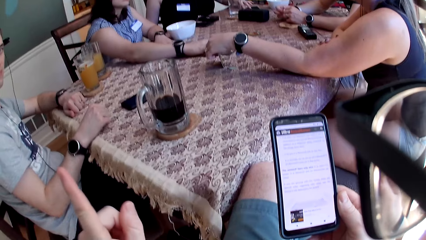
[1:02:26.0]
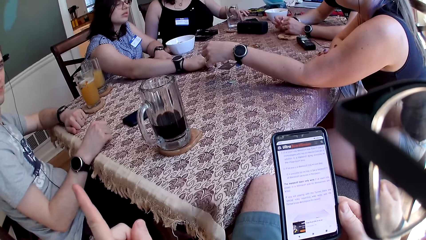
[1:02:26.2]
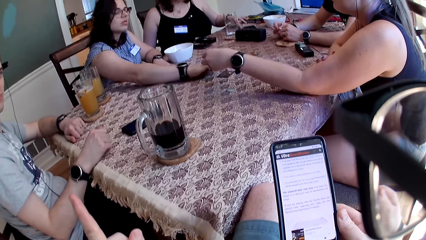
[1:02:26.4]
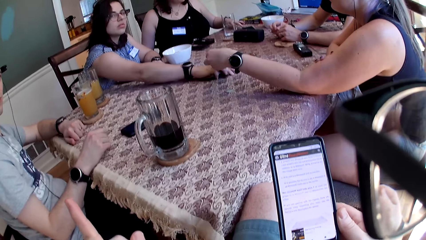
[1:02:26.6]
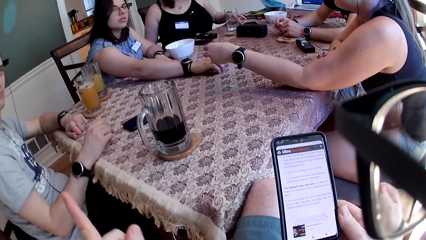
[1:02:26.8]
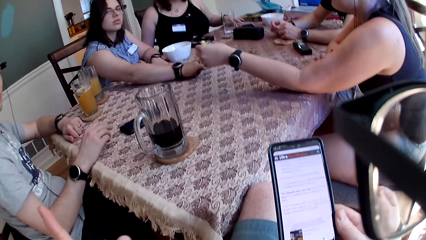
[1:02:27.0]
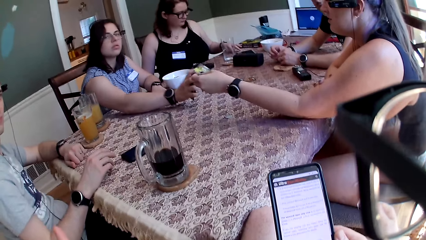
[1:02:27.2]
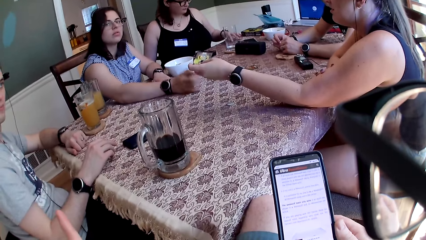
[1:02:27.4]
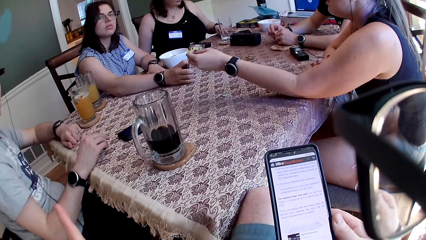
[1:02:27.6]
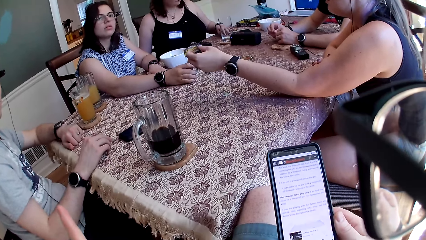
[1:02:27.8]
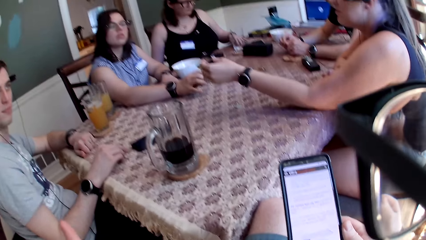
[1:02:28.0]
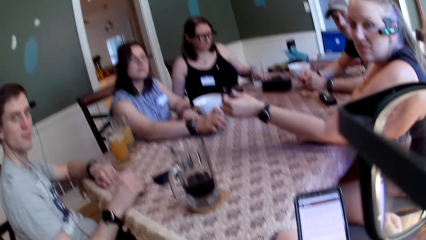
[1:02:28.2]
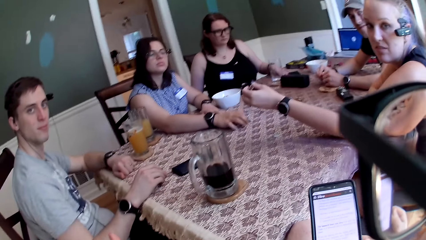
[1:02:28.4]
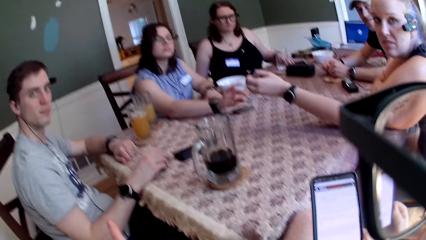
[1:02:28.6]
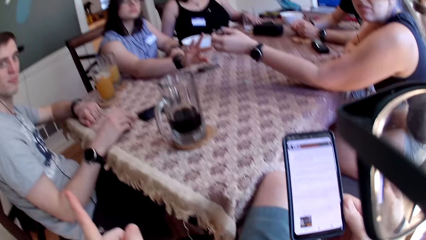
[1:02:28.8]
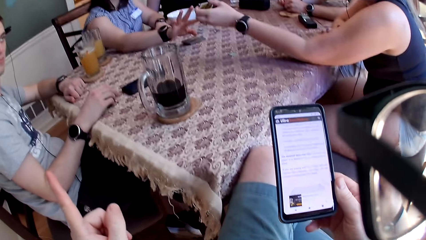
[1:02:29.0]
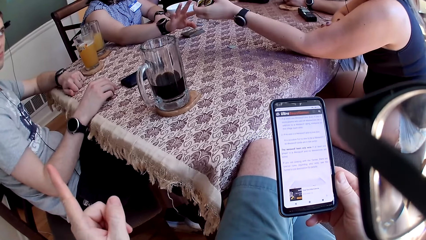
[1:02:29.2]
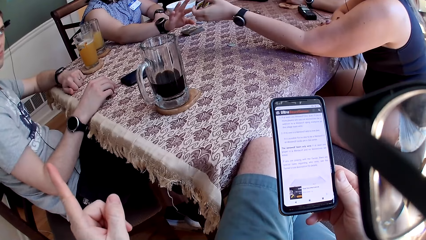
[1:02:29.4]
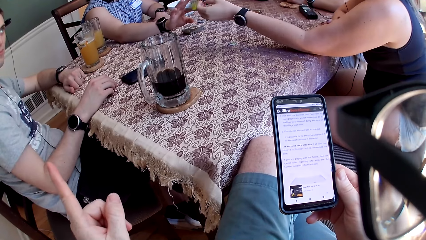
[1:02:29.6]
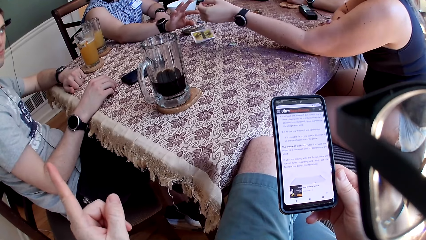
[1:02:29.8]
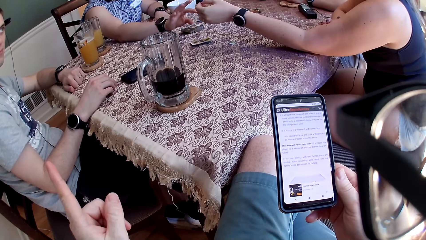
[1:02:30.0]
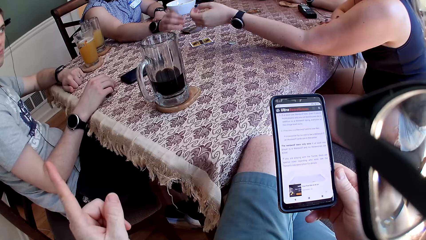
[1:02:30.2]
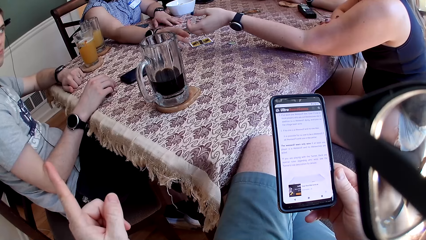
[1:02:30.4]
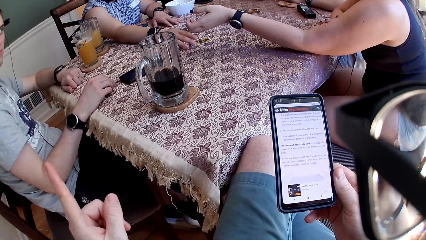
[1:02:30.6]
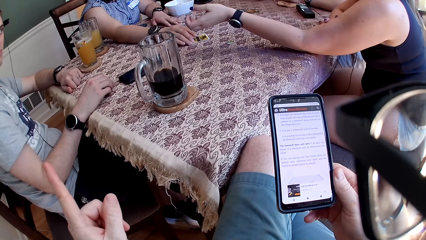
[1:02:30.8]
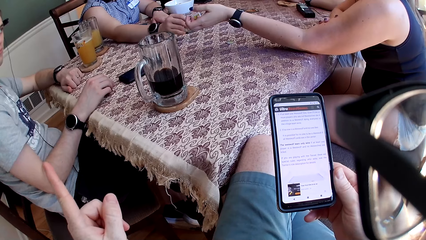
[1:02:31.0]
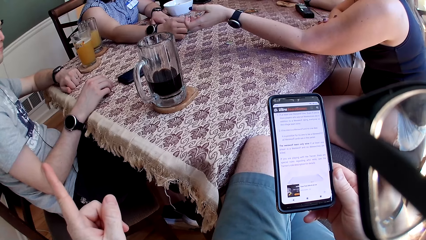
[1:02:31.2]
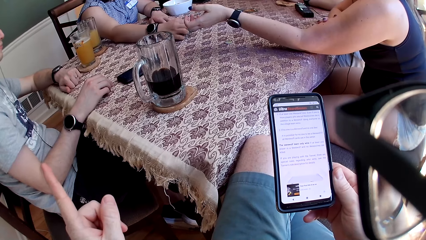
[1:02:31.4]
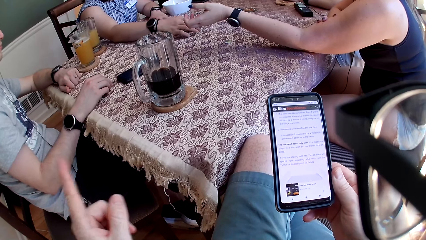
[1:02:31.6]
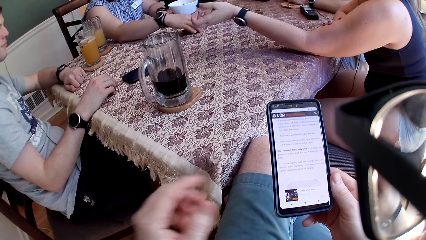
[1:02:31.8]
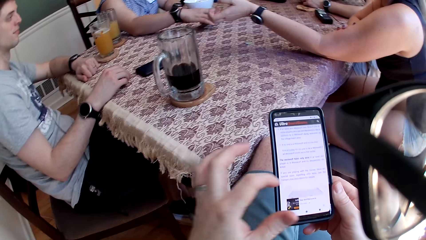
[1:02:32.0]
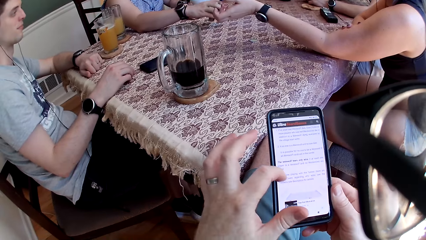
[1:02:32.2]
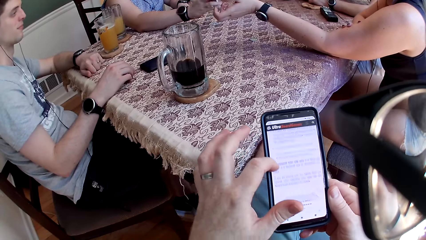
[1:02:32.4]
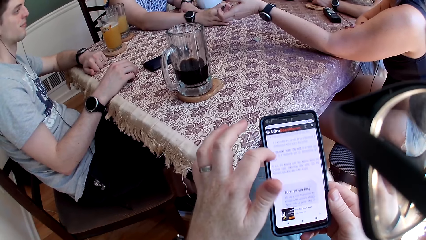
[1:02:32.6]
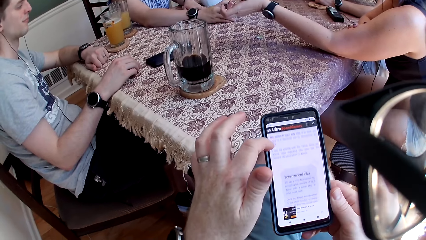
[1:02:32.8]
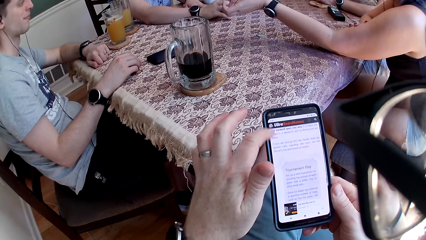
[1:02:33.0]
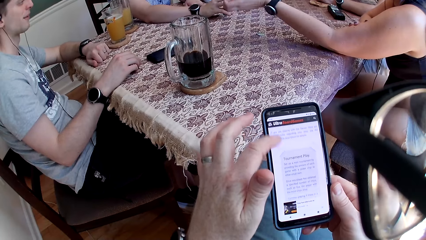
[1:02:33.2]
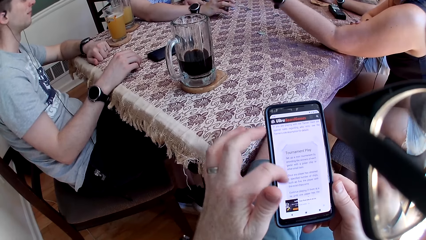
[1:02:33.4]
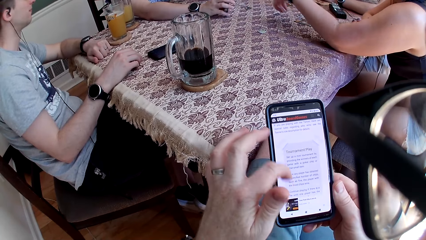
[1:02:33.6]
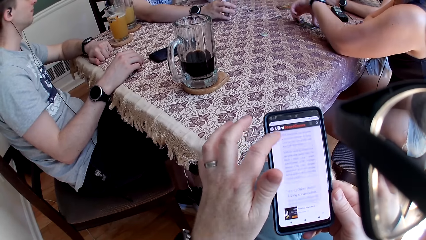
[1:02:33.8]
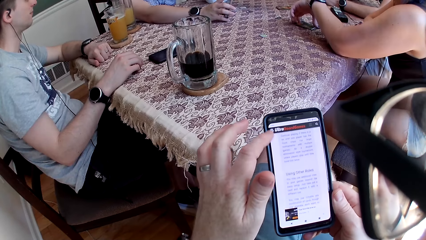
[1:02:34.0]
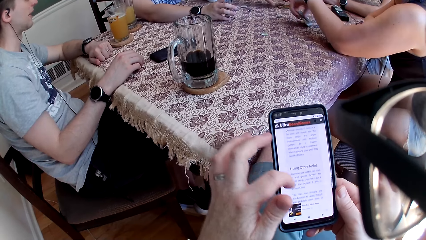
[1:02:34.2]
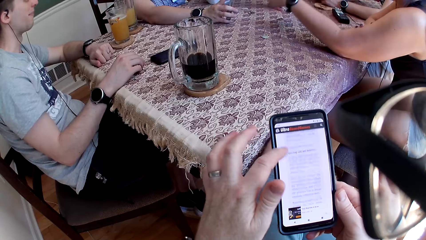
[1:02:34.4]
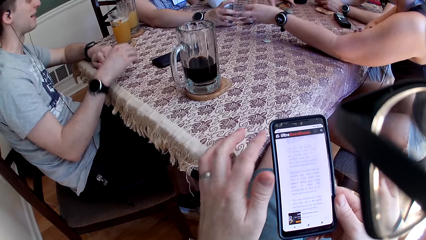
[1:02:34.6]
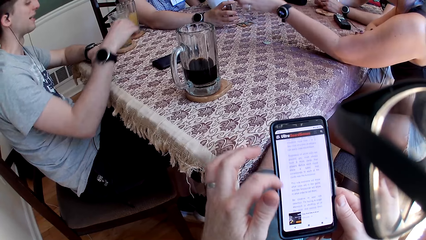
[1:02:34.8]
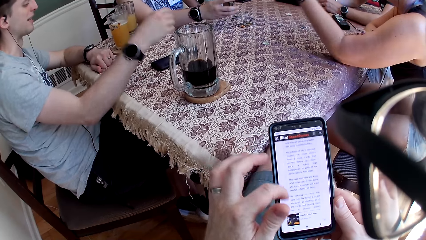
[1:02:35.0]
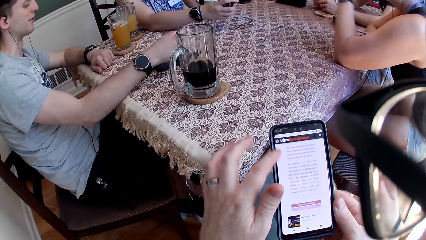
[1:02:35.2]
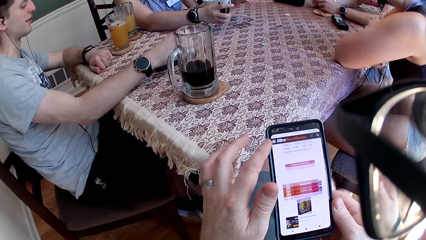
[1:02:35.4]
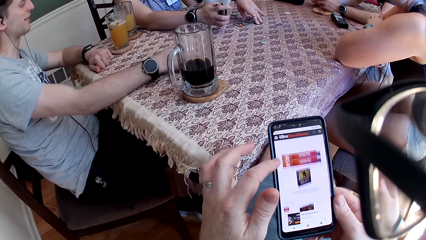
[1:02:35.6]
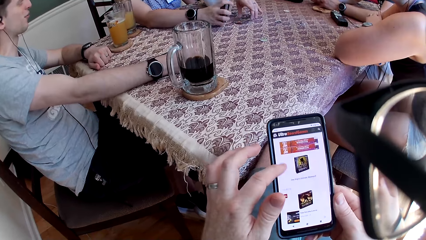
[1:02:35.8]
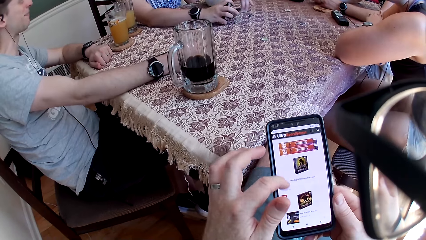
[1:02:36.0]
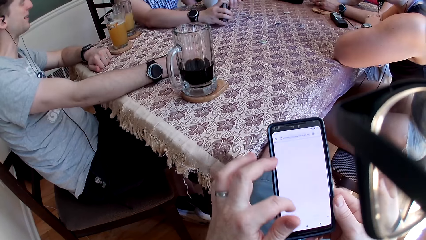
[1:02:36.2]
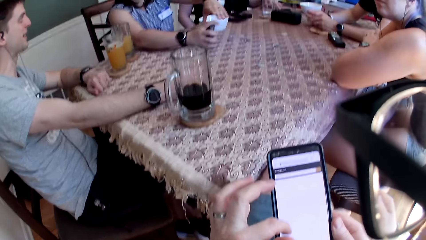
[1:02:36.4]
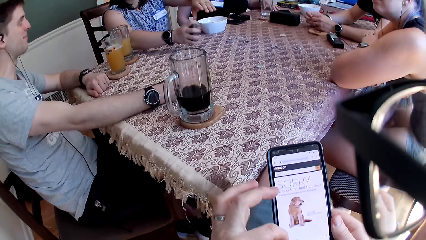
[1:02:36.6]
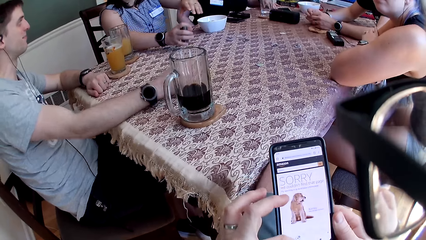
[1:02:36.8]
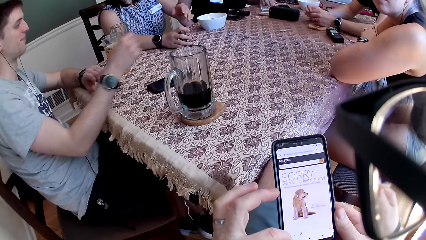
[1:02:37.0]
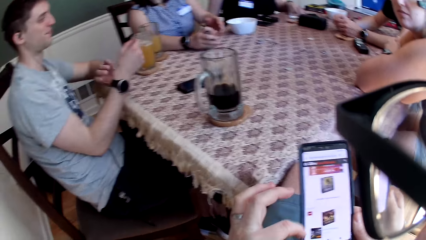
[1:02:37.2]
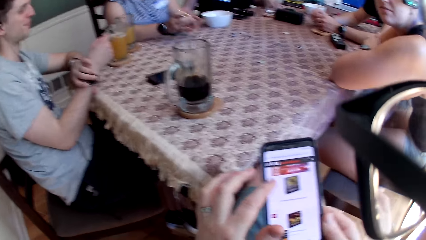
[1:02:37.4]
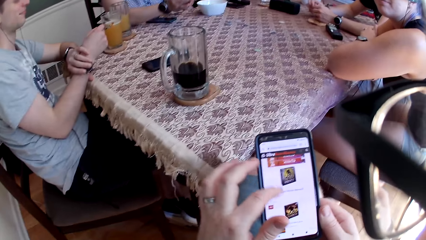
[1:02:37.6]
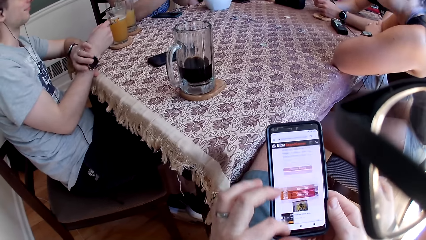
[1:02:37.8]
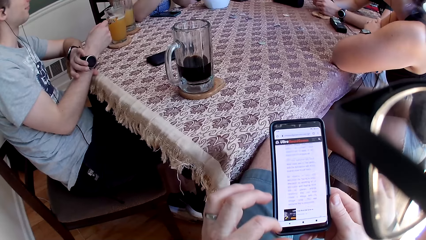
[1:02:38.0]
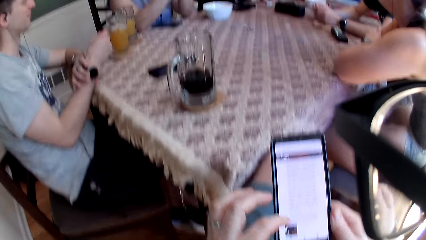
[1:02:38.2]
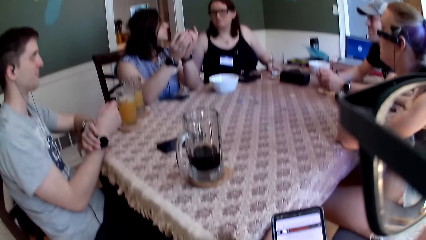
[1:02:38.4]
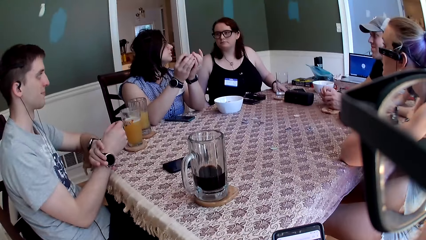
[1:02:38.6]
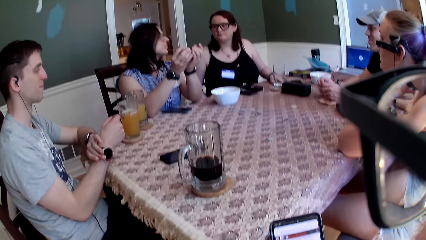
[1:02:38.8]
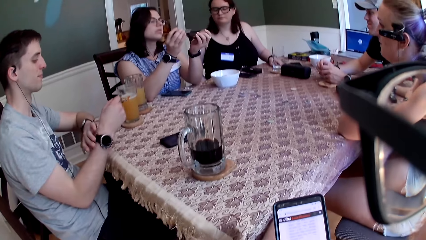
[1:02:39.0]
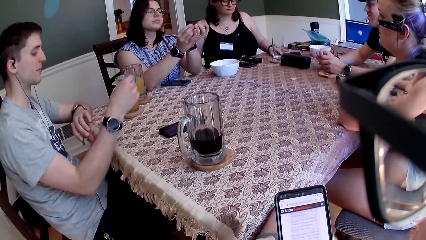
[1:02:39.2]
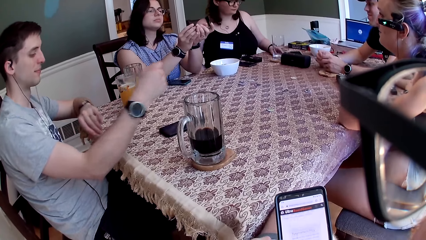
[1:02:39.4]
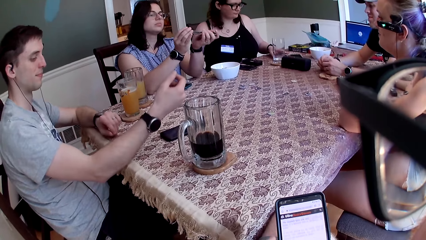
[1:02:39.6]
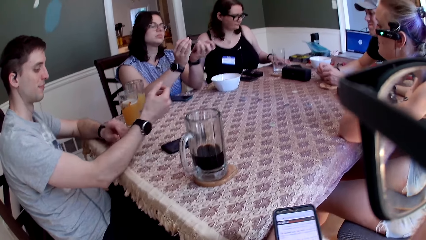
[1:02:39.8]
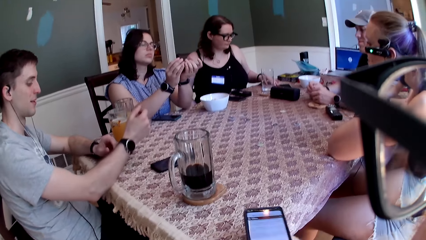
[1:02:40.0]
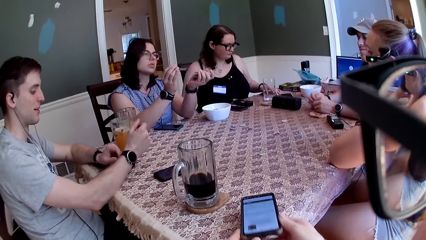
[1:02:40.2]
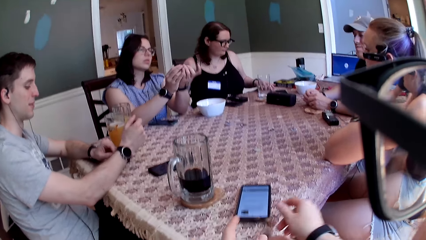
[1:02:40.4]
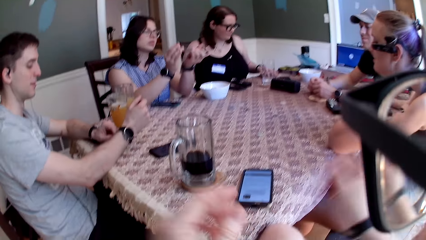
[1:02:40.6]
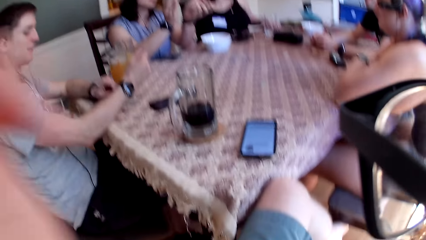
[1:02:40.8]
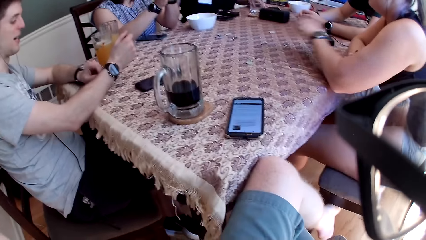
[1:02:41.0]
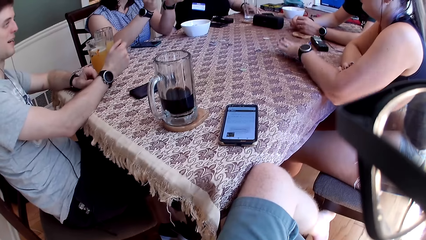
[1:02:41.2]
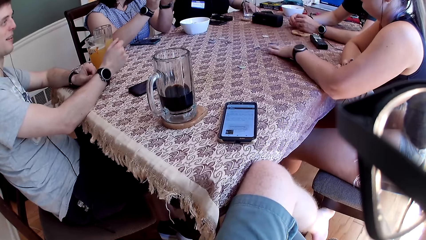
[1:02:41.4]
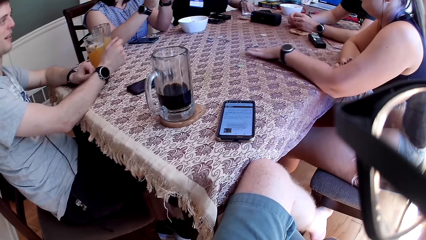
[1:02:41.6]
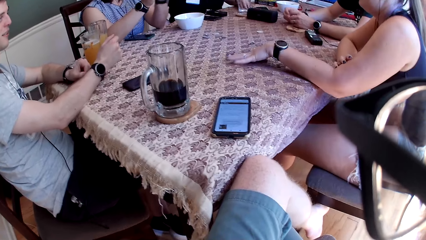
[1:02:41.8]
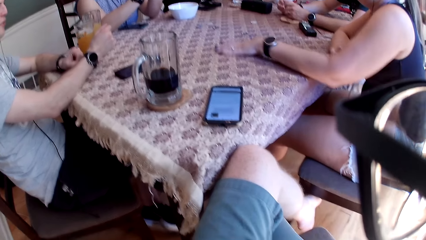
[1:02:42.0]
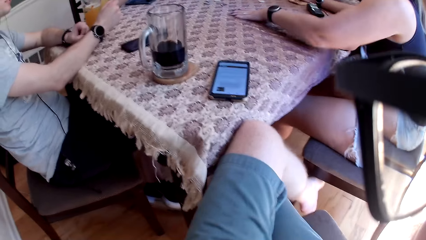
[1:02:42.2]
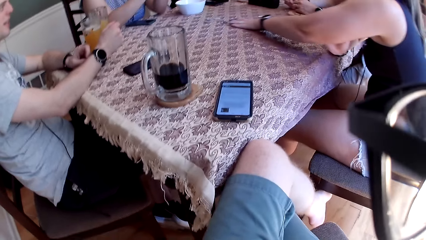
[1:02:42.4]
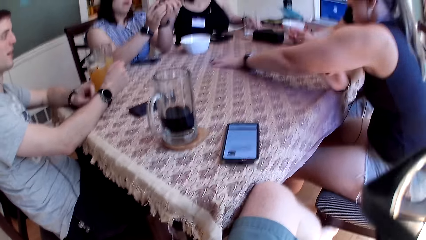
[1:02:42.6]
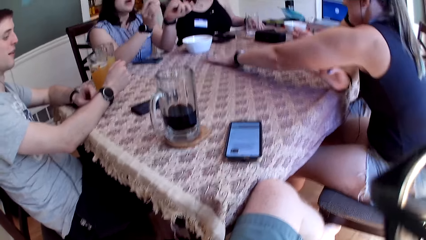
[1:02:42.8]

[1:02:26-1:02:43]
A woman drops the card in her right hand on the table. Another woman speaks to the group of people and the camera wearer at the table. A third woman speaks to the group of people and the camera wearer at the table. The camera wearer scrolls through the phone. The first woman picks a card with her left hand and drops the card in her right hand on the table. The second woman speaks to the group of people and the camera wearer at the table. The camera wearer speaks to the group of people at the table. The third woman speaks to the group of people and the camera wearer at the table. The first woman speaks to the group of people and the camera wearer at the table. The second woman shuffles the cards with her hands. The camera wearer drops the phone in his hands on the table. A man speaks to the group of people and the camera wearer at the table. The man speaks to the group of people and the camera wearer at the table again. The first woman moves her left hand on the table.
